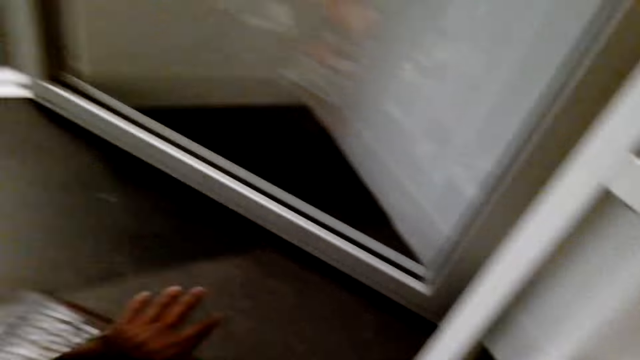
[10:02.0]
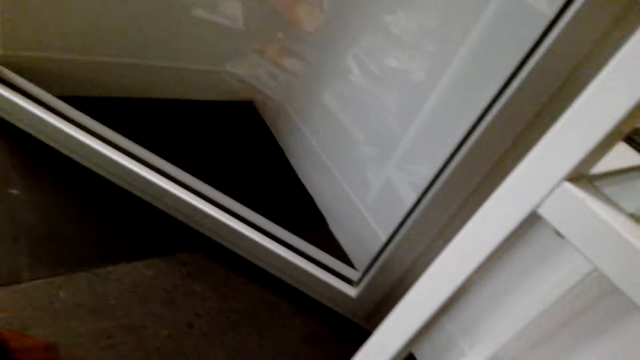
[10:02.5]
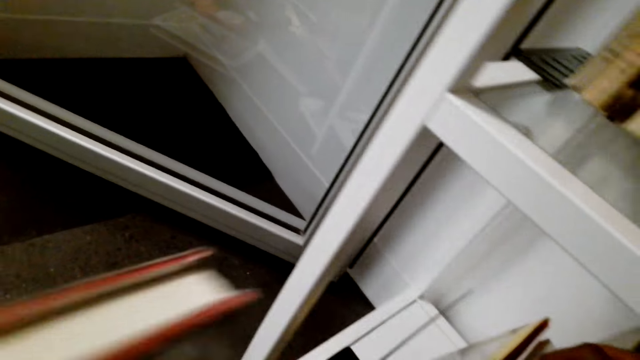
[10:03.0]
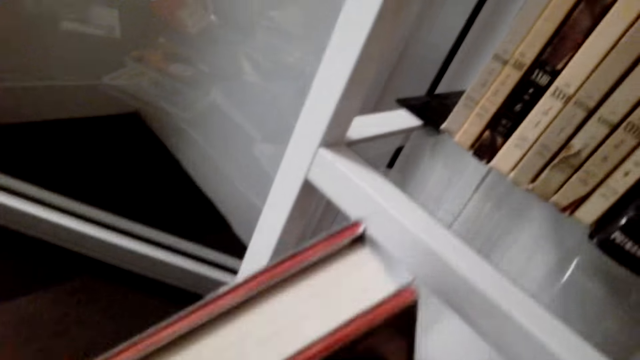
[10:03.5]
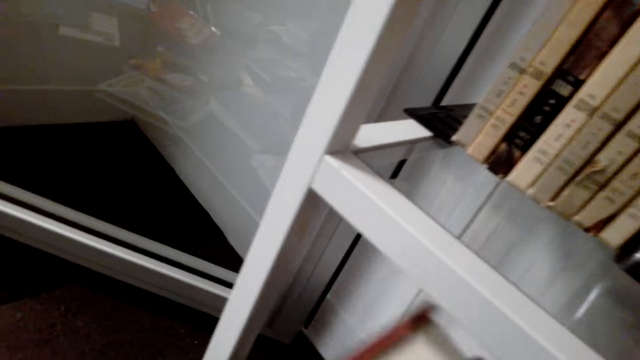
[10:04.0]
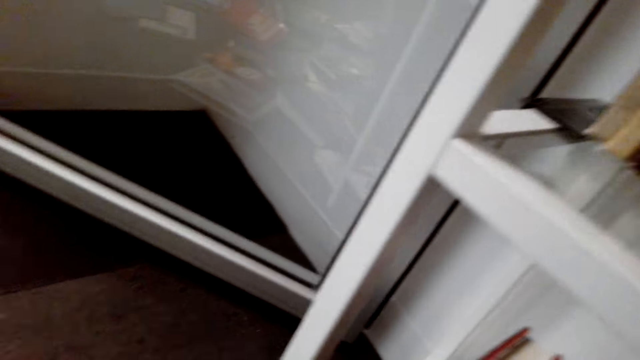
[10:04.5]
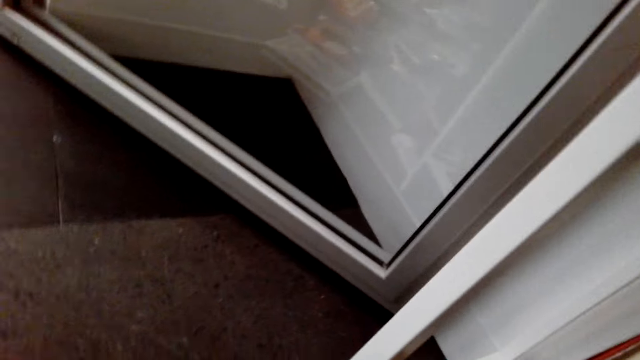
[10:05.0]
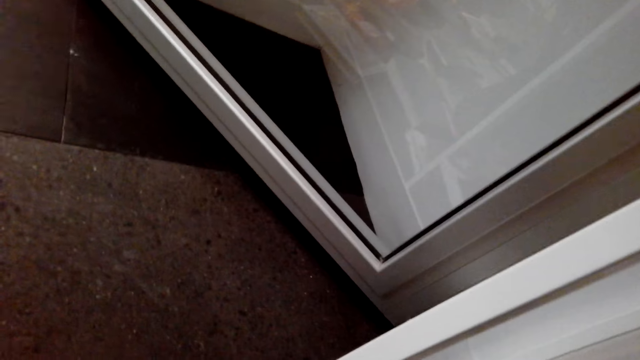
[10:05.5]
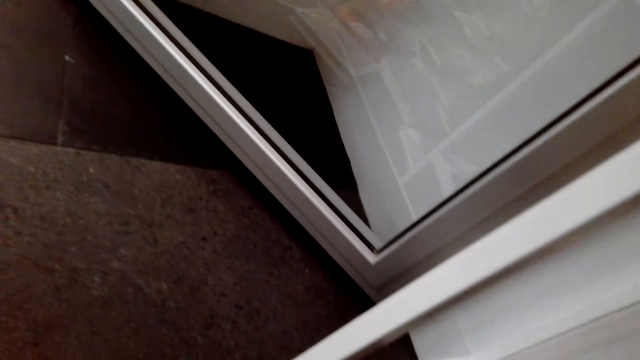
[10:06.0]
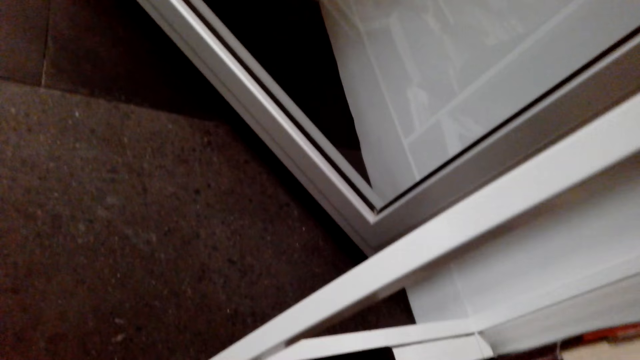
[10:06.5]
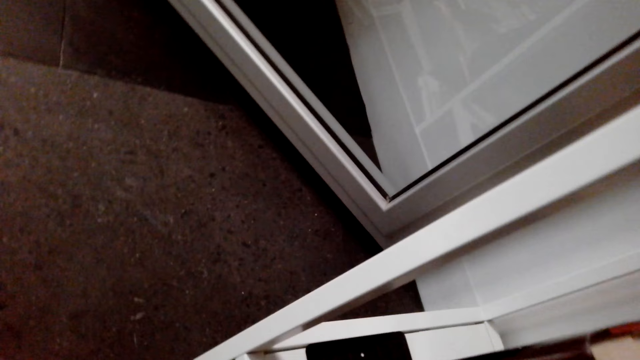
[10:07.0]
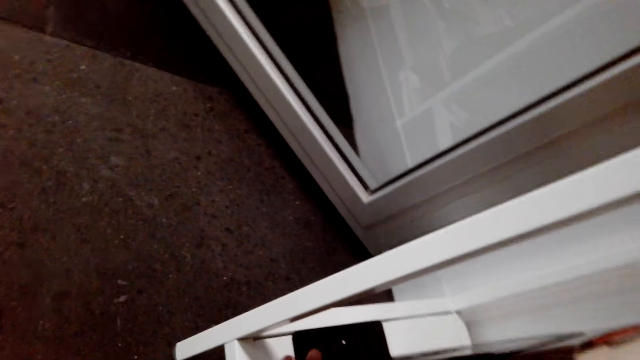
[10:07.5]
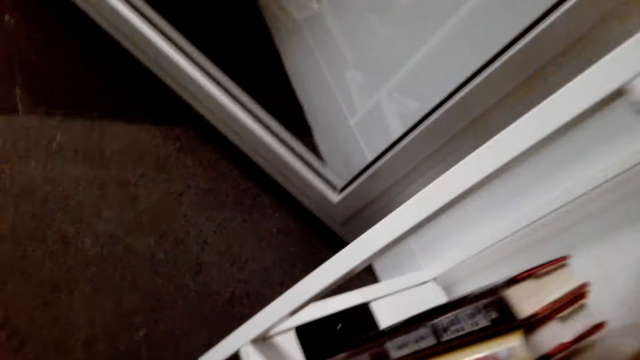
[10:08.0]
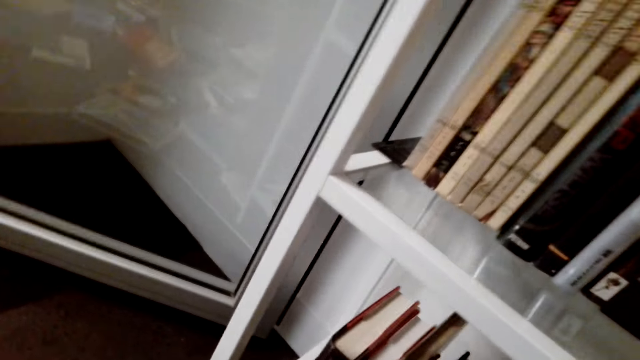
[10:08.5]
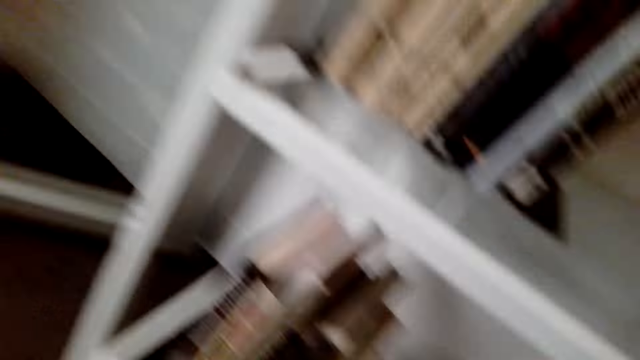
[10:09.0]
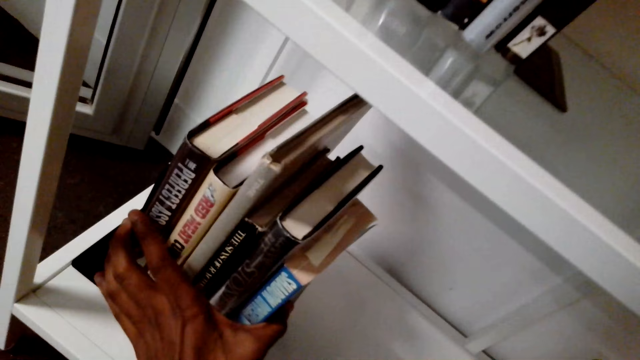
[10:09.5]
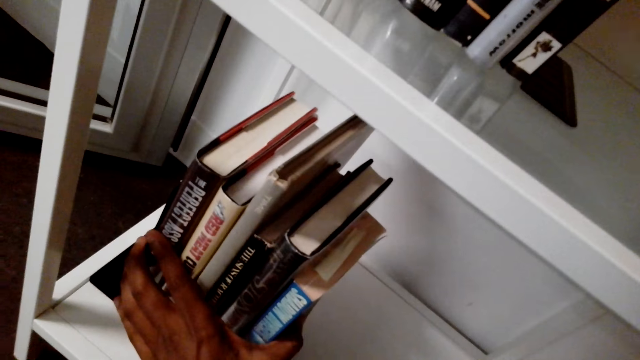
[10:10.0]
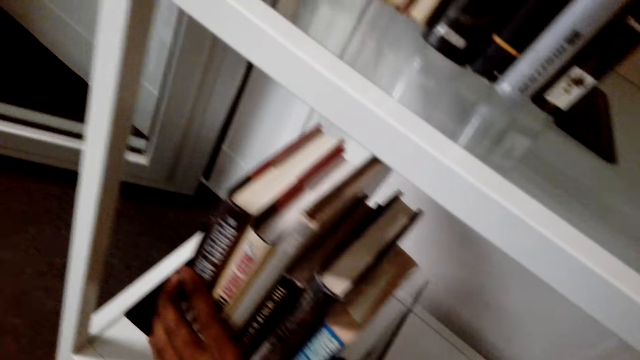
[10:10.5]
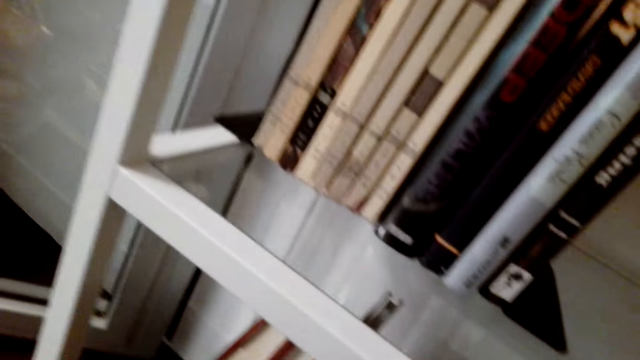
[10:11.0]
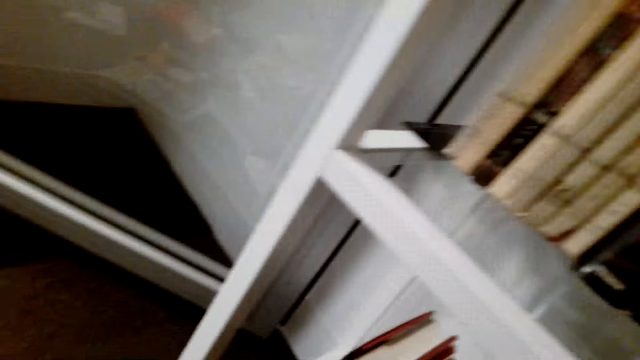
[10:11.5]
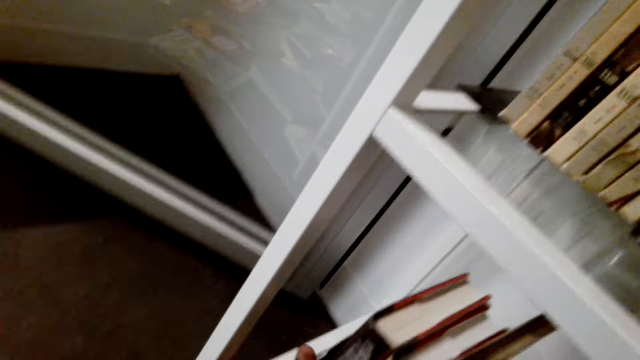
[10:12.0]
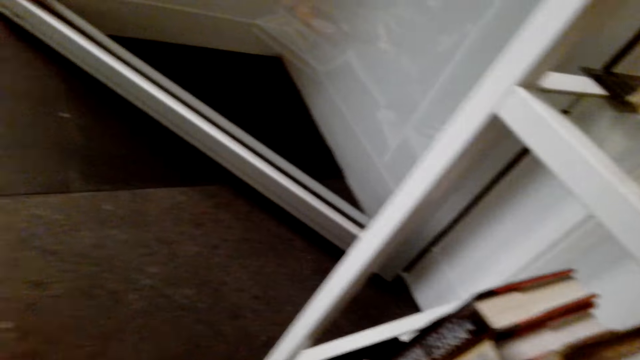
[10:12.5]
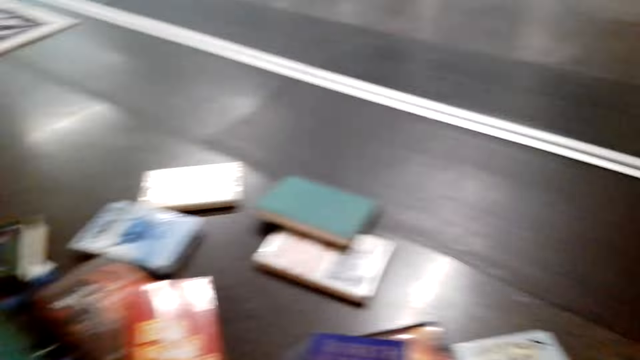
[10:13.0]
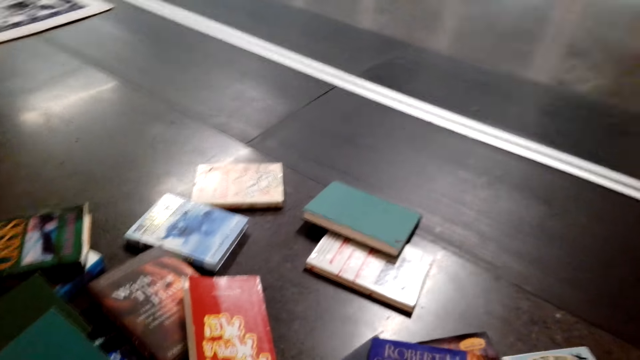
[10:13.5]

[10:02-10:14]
The camera wearer arranges more novels in the cabinet.

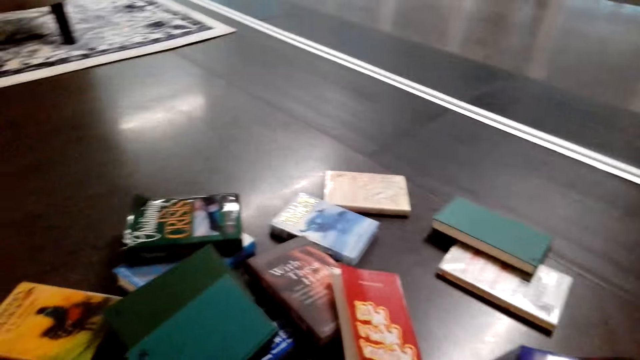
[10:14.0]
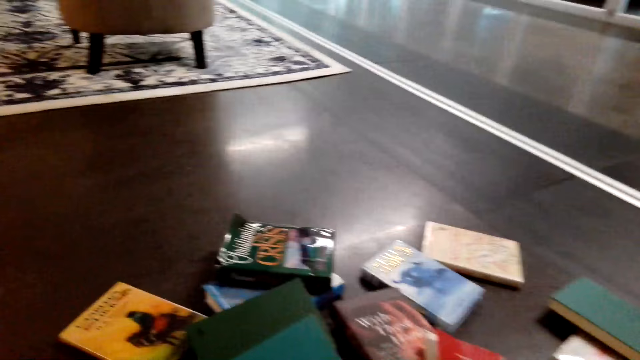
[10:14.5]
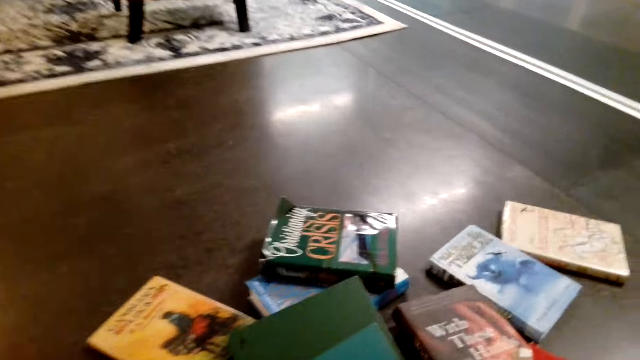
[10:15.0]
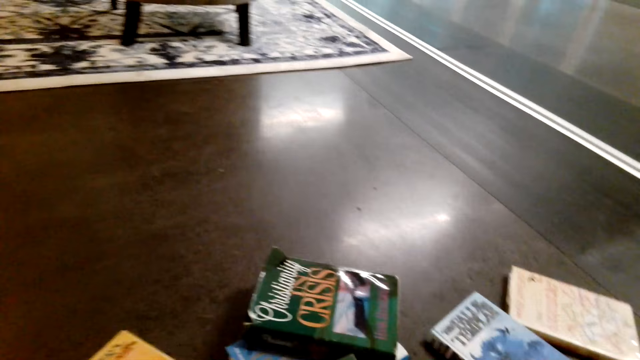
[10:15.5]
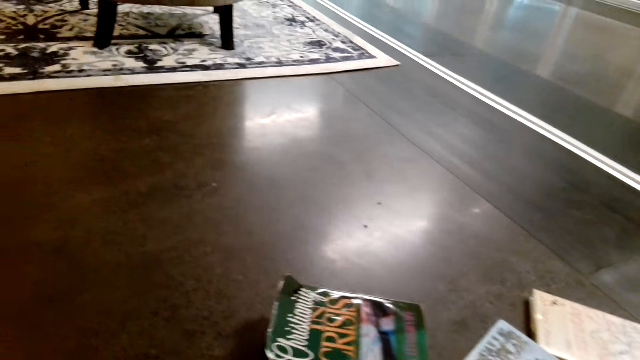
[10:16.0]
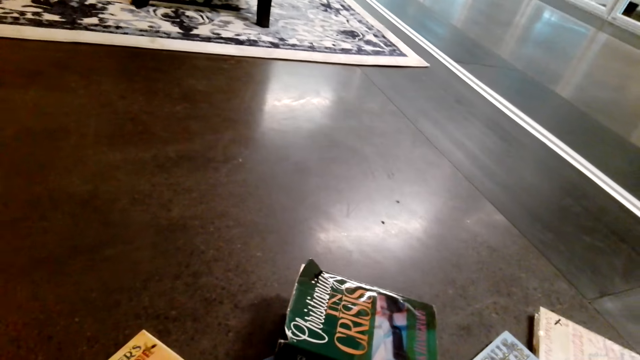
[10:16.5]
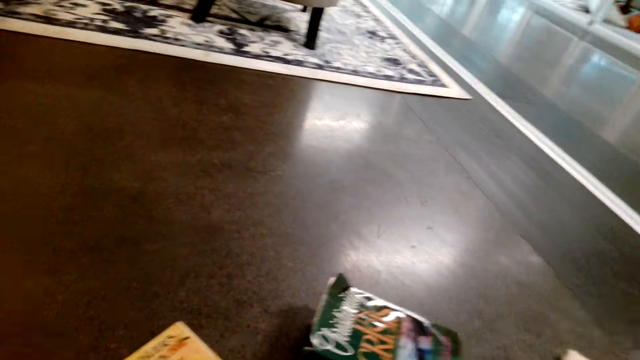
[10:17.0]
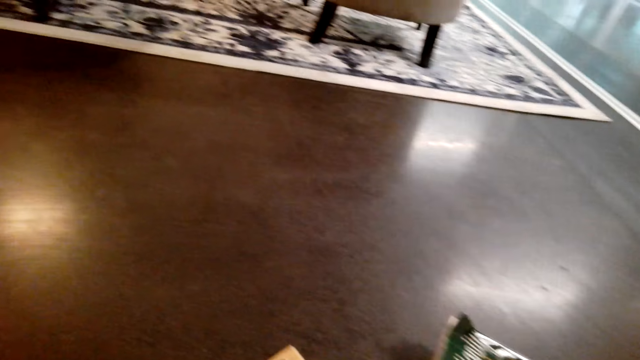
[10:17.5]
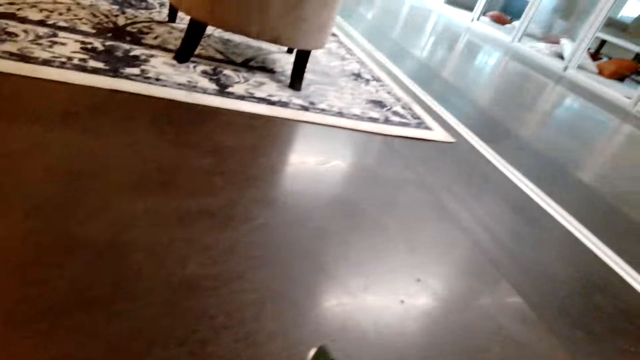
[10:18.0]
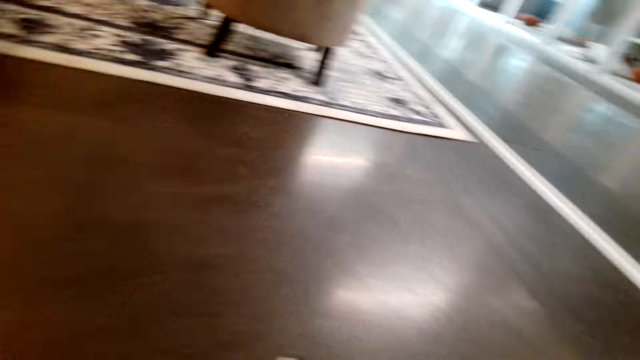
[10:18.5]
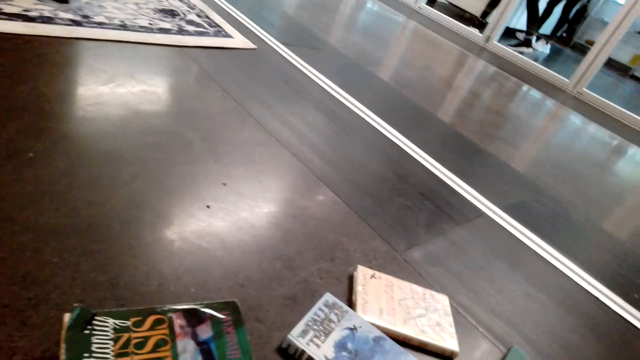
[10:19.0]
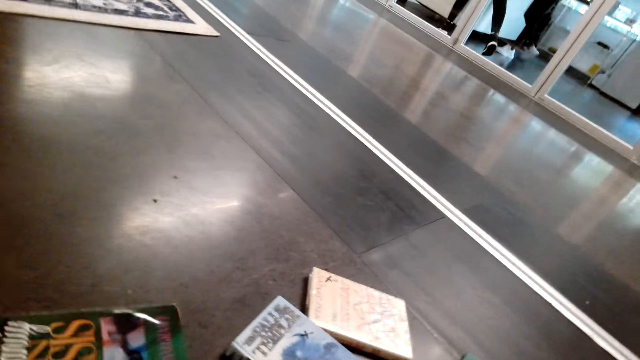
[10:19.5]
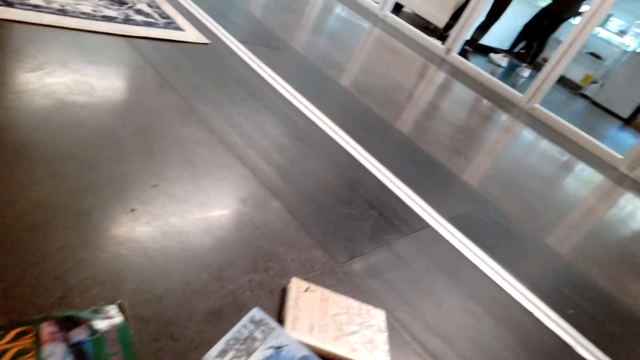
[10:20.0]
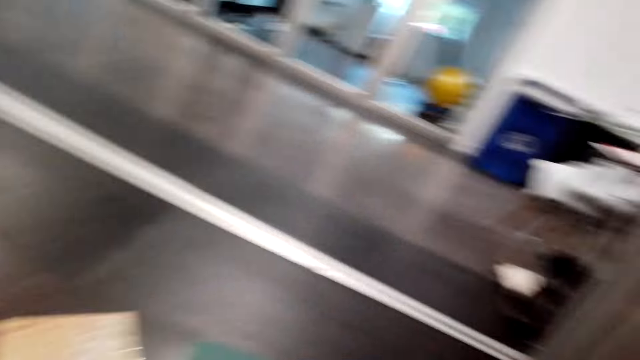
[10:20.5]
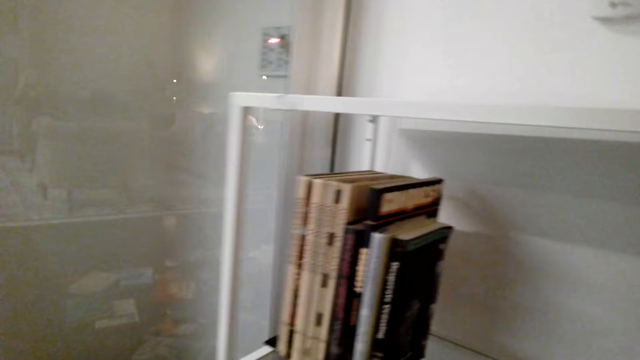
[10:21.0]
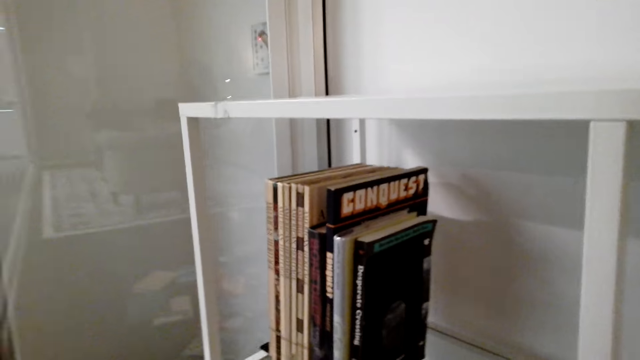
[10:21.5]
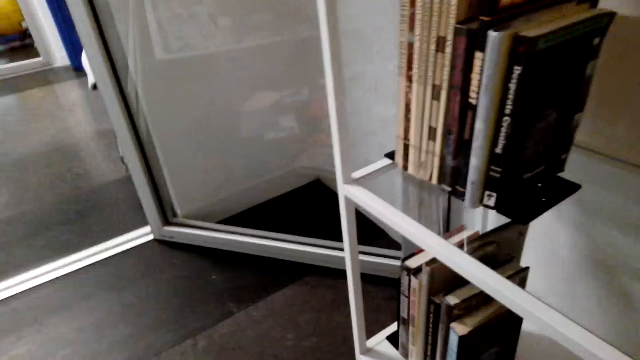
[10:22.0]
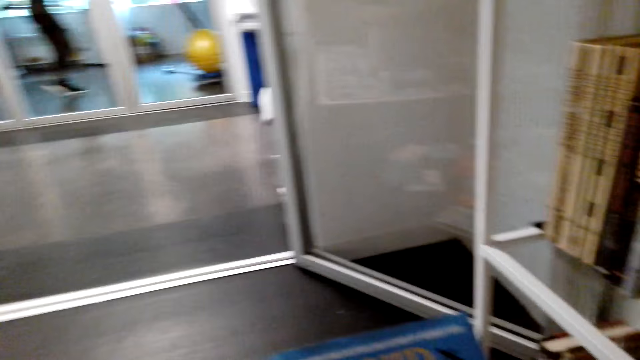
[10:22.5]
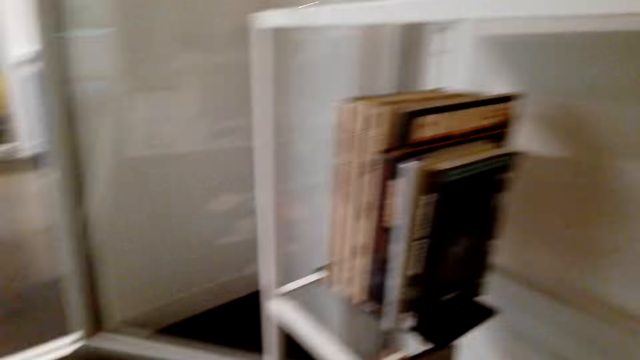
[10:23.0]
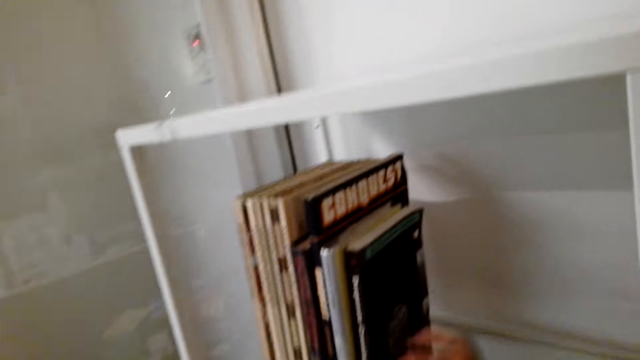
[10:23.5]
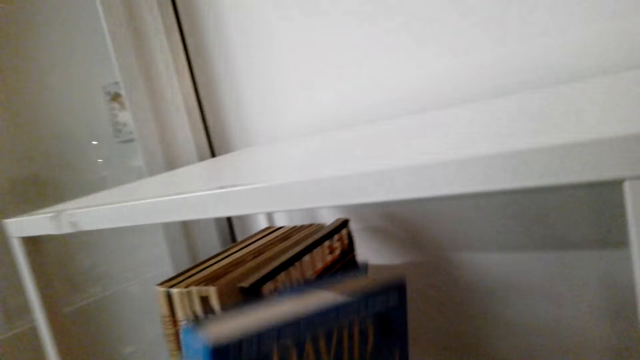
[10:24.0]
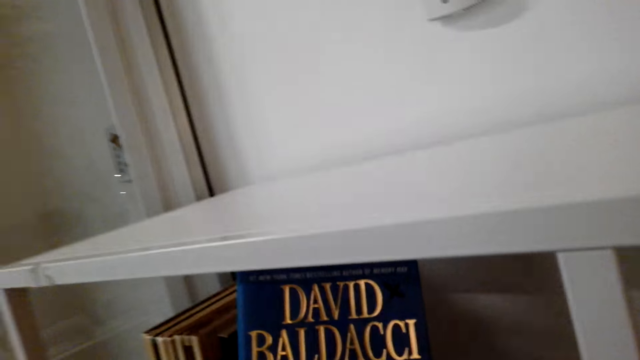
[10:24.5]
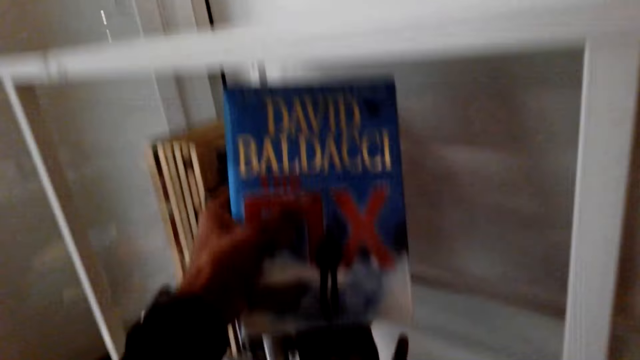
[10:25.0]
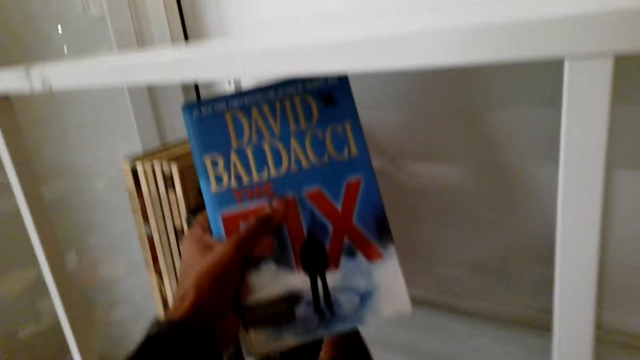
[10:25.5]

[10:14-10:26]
The camera wearer looks around. They look at the books on the floor. They take more novels on the floor. They put a book on the shelf. They arrange the novels in the cabinet.
